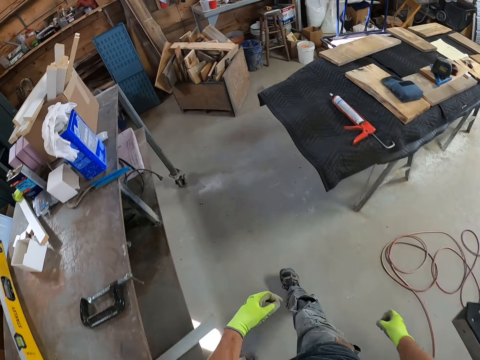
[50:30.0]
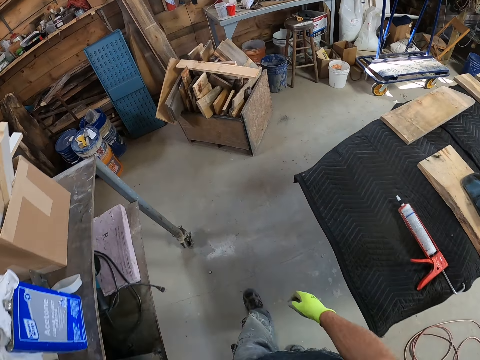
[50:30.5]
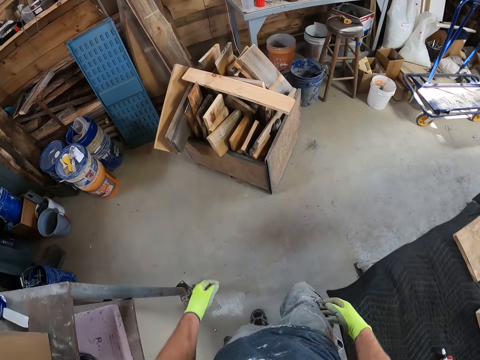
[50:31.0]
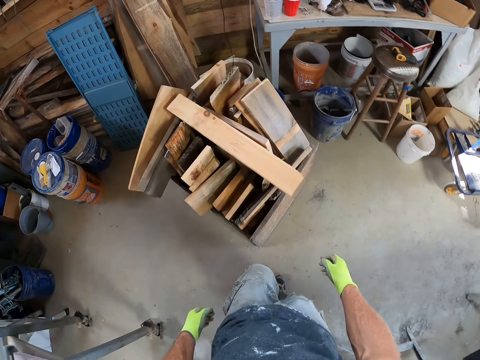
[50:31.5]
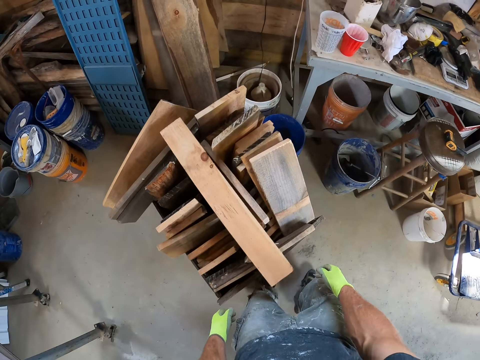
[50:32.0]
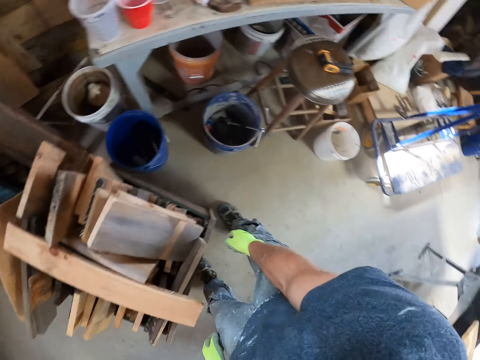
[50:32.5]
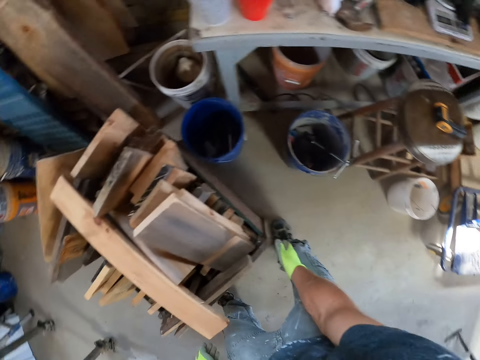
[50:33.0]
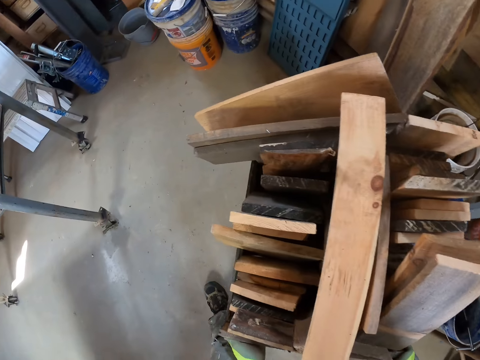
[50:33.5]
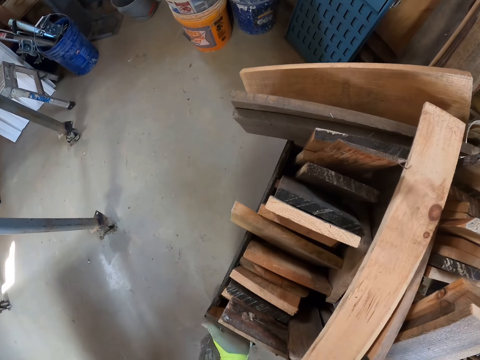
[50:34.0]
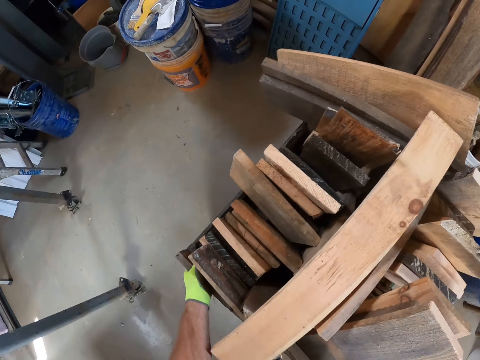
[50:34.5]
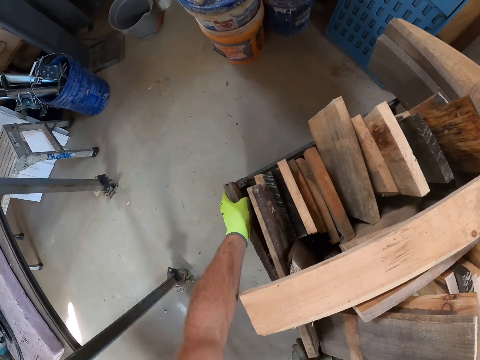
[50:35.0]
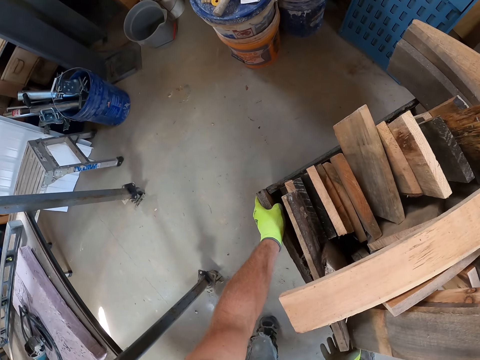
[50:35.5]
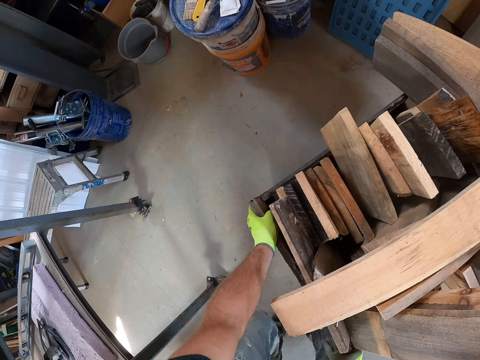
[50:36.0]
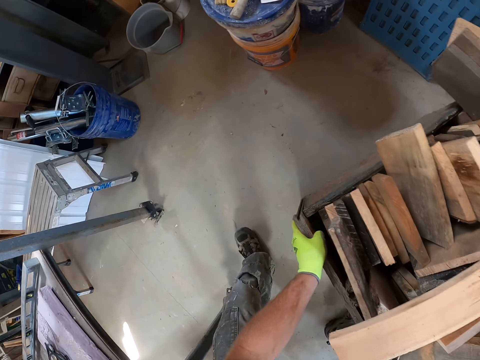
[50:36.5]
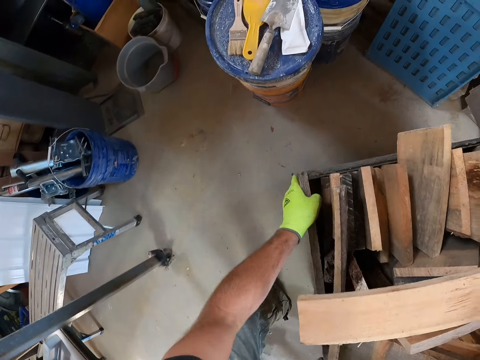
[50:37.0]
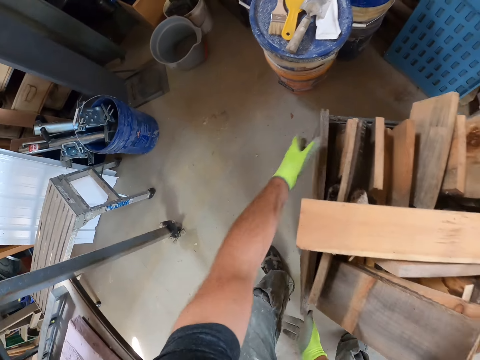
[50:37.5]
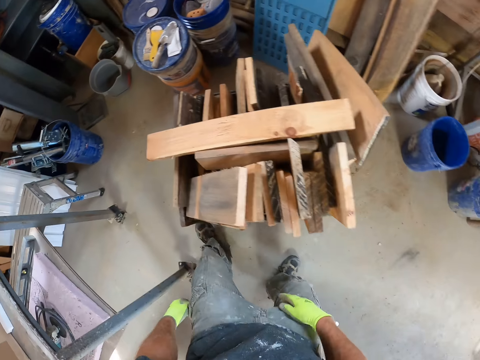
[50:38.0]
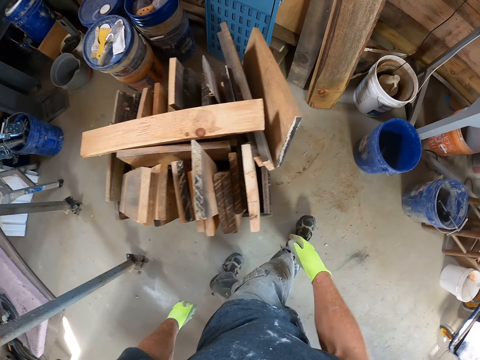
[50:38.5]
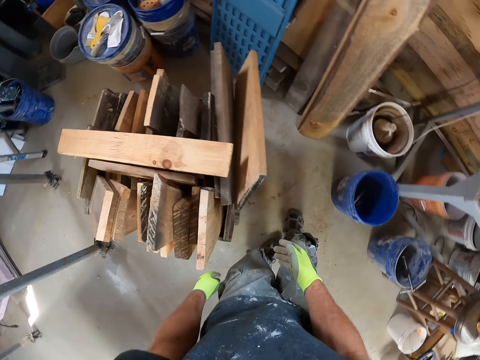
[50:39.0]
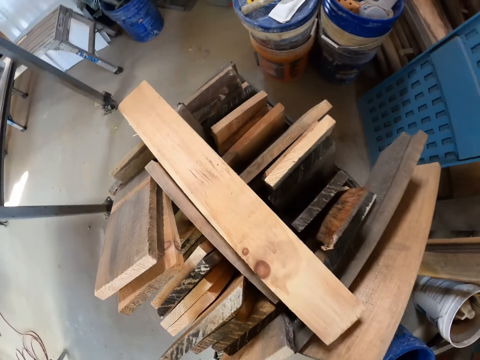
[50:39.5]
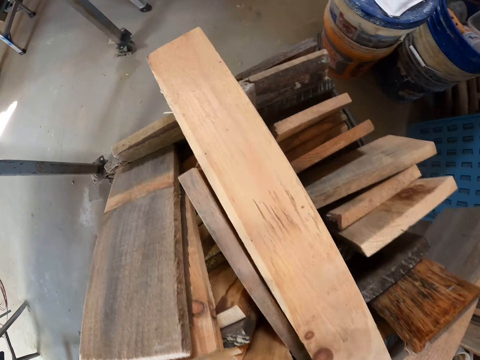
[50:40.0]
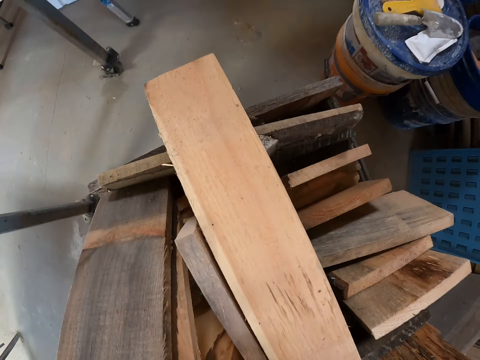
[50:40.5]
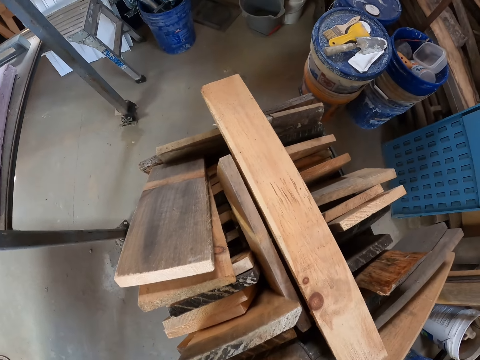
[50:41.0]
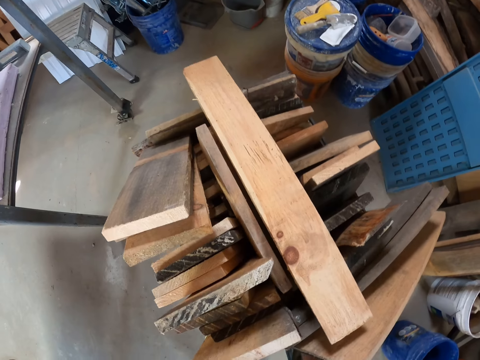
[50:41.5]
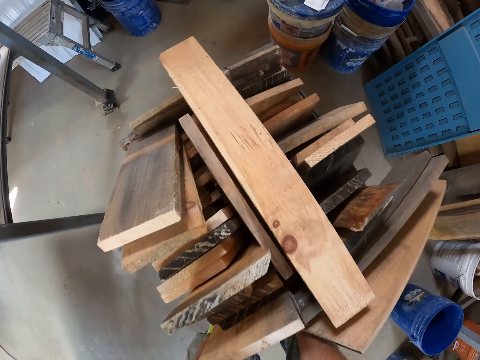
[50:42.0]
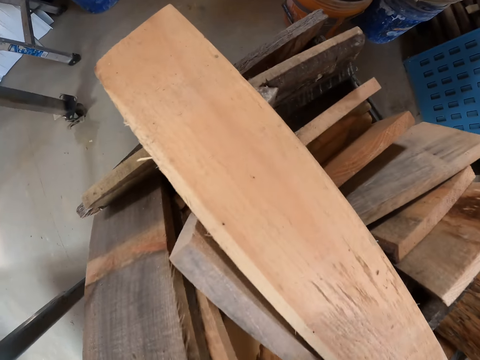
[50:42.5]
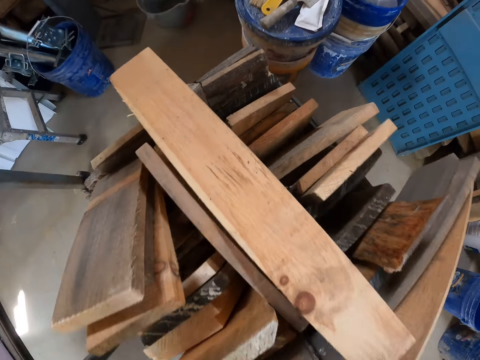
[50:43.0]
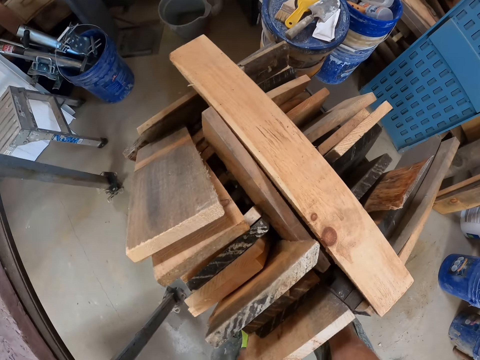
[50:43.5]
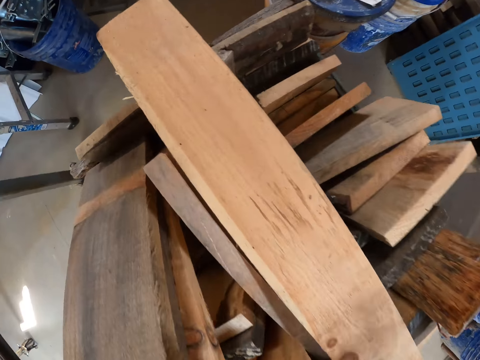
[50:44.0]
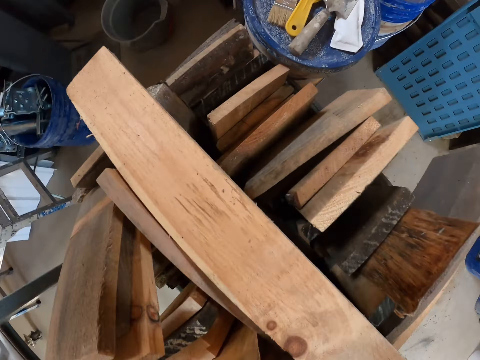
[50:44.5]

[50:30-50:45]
The camera wearer pushes a wooden box. They move some wooden planks on the floor with both hands. They walk in the room. They push the wooden box.

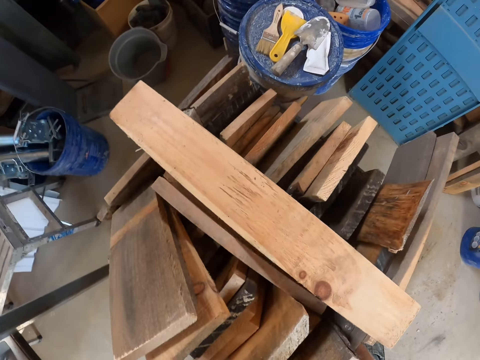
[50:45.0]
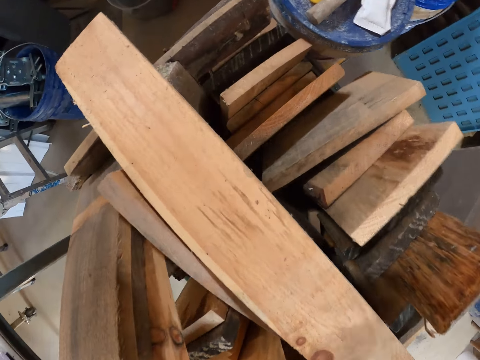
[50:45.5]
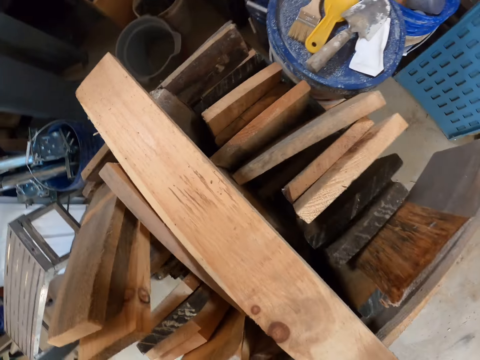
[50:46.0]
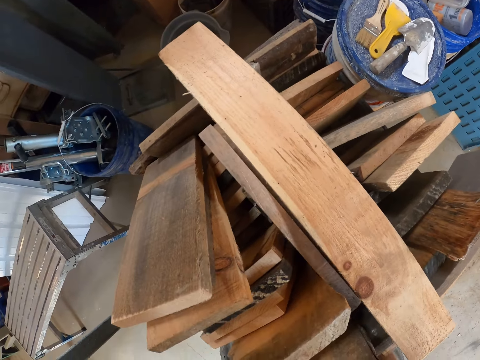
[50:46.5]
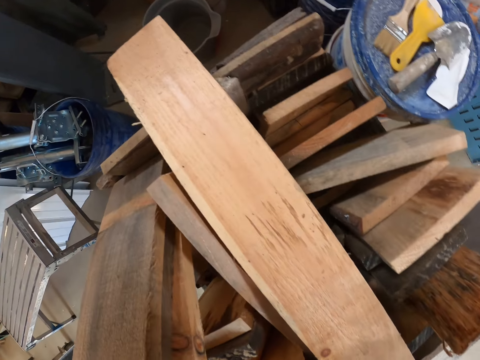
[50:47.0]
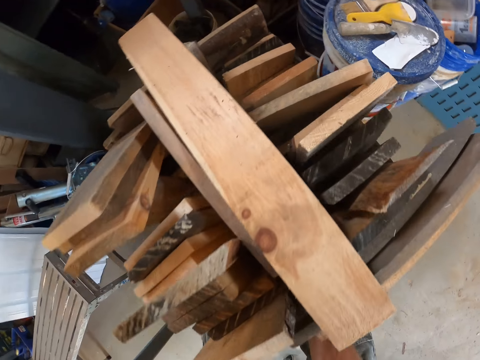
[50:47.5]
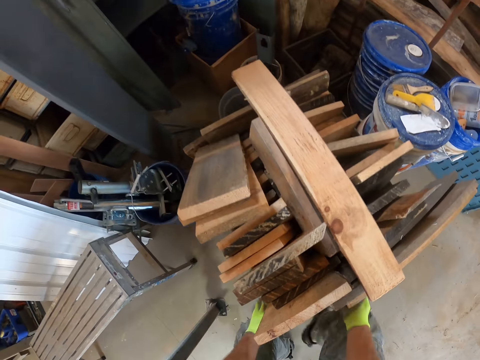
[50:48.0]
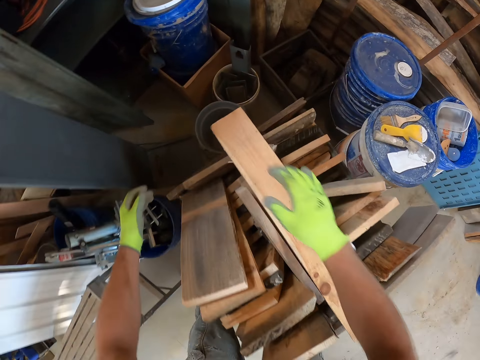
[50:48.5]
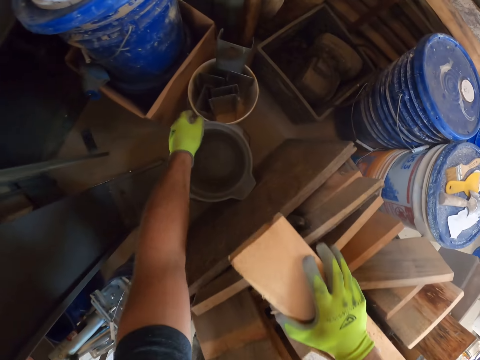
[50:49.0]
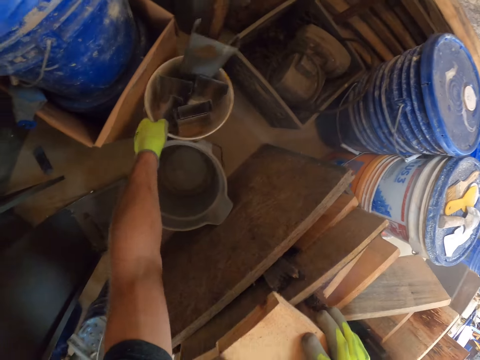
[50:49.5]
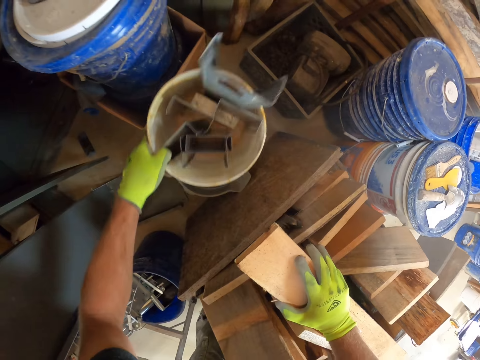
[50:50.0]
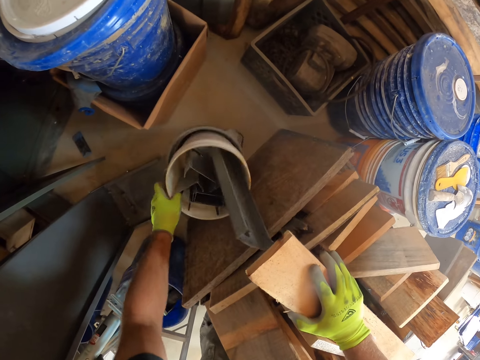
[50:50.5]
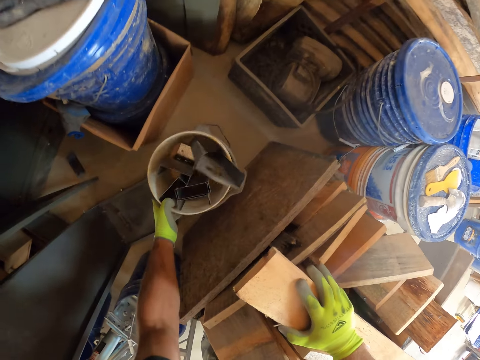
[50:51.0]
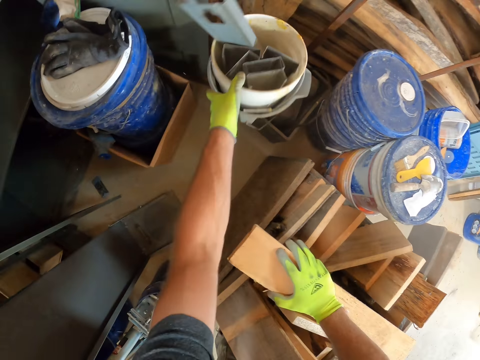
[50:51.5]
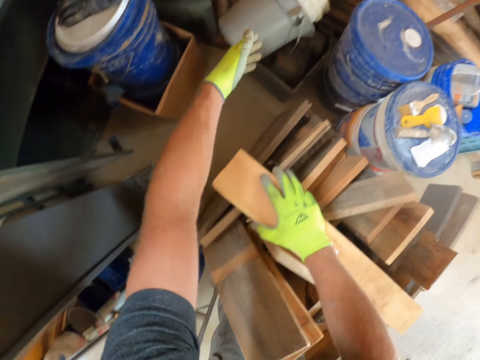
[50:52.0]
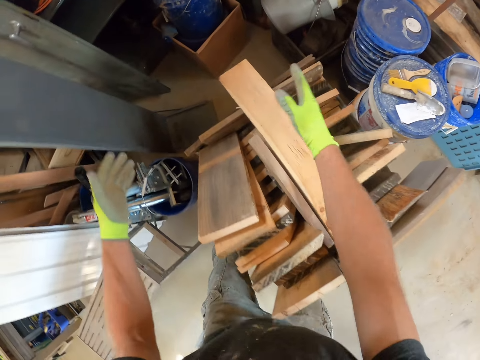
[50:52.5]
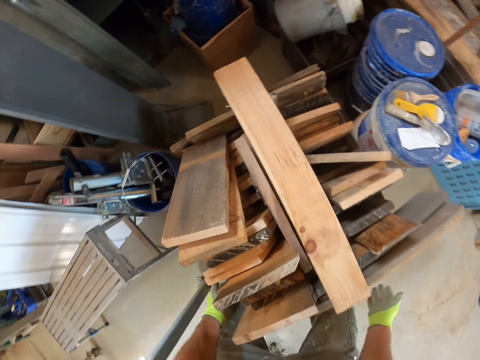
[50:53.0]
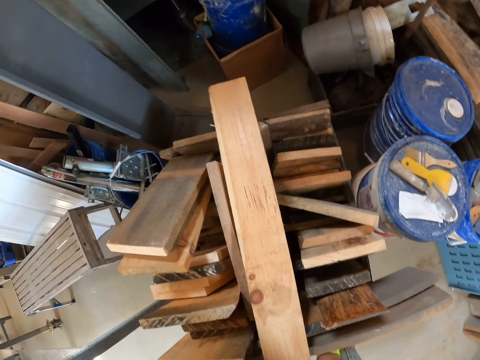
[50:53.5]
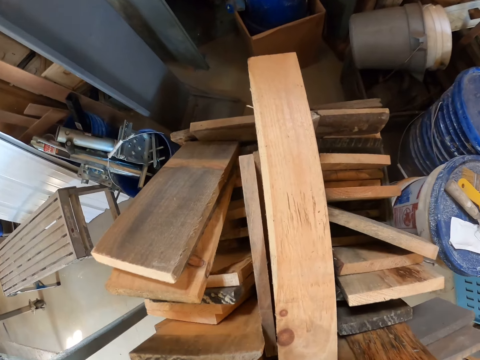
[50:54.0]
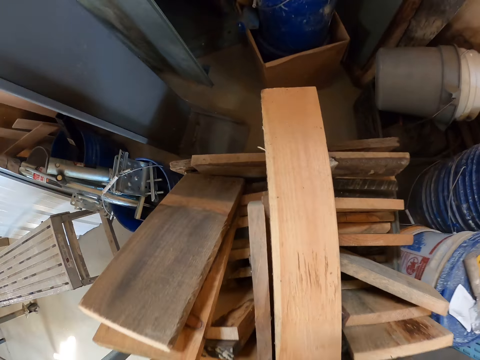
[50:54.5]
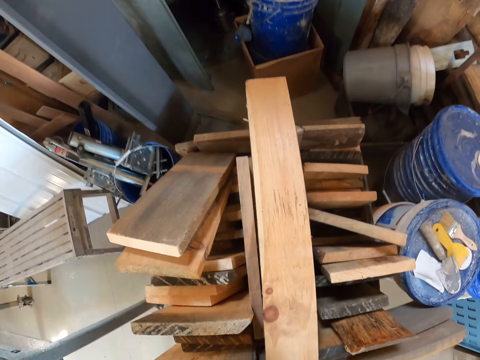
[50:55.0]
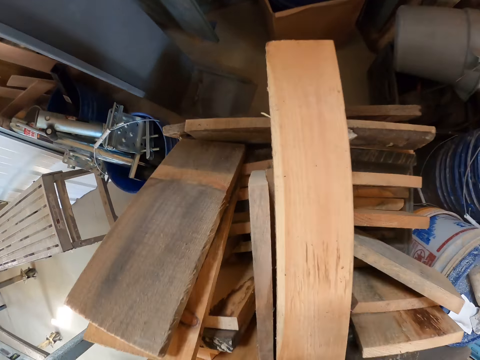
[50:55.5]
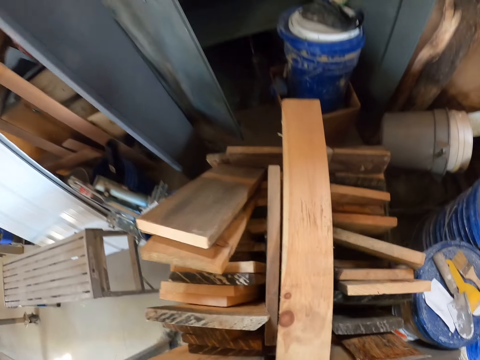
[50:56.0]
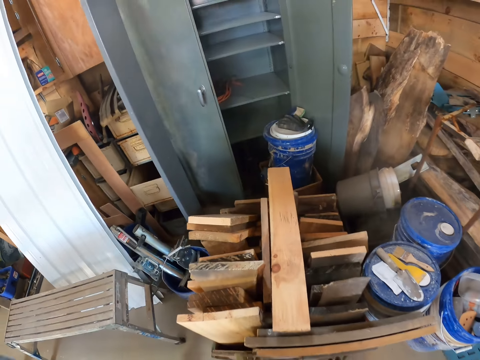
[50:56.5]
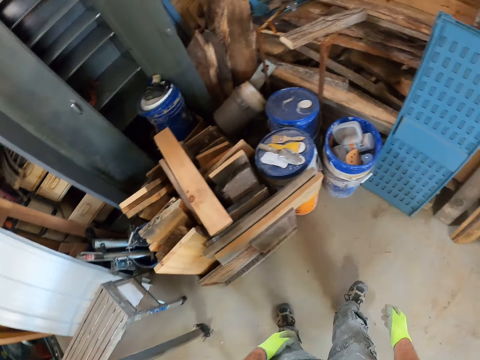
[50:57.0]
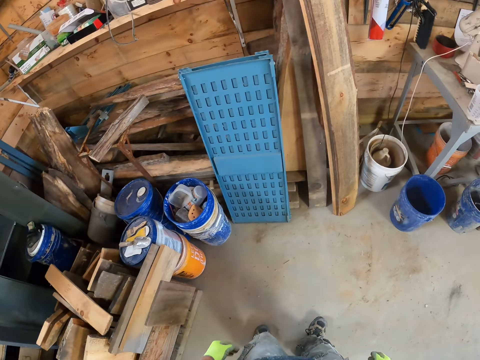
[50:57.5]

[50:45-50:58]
The camera wearer places a hand on a wood. He lifts a paint bucket from the floor with his left hand. He drops the paint bucket into another paint bucket. He lifts the paint buckets from the floor with his left hand. He drops the paint buckets in a carton or wooden box on the floor. He pushes the wooden box. He moves some wooden planks on the floor with both hands. He walks in the room.
